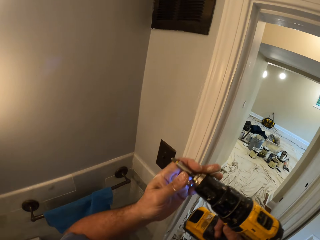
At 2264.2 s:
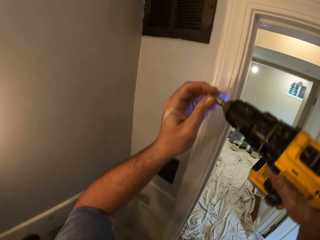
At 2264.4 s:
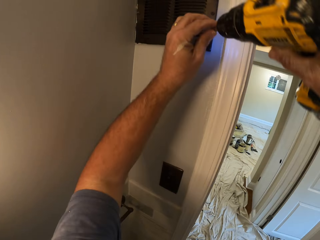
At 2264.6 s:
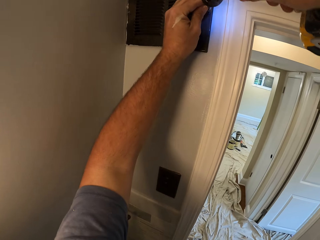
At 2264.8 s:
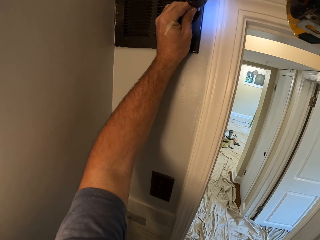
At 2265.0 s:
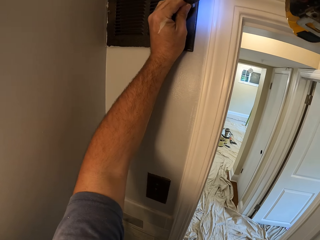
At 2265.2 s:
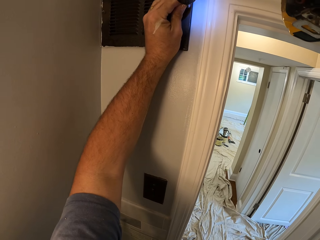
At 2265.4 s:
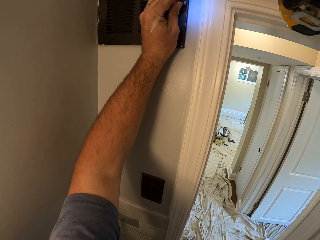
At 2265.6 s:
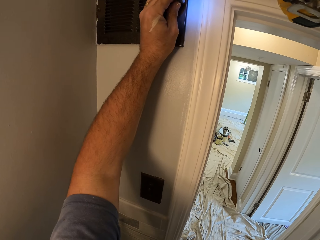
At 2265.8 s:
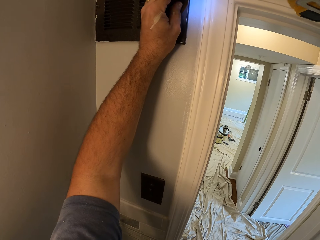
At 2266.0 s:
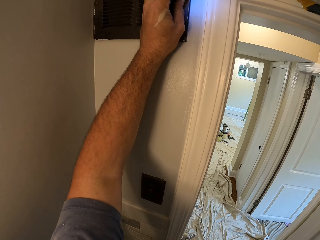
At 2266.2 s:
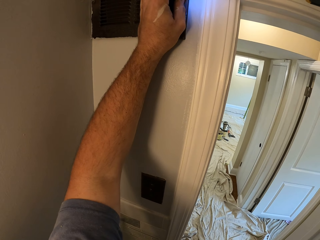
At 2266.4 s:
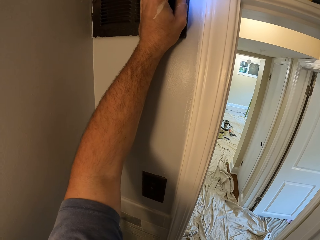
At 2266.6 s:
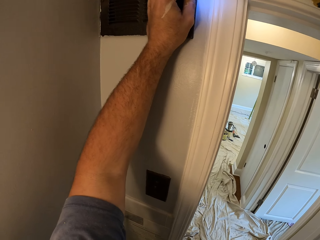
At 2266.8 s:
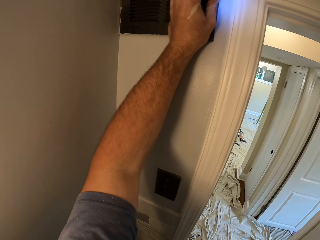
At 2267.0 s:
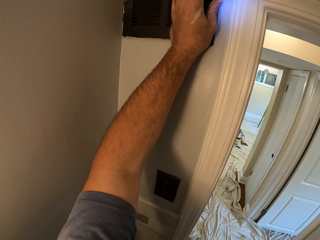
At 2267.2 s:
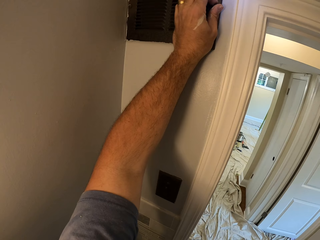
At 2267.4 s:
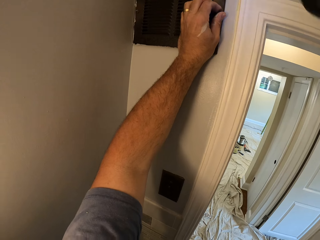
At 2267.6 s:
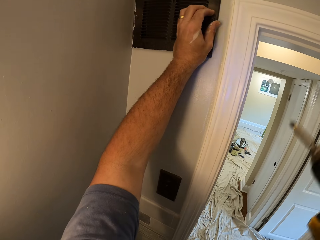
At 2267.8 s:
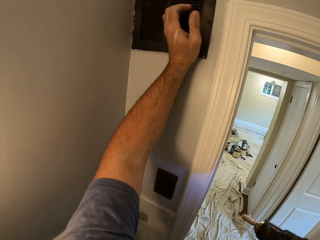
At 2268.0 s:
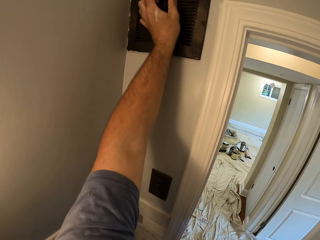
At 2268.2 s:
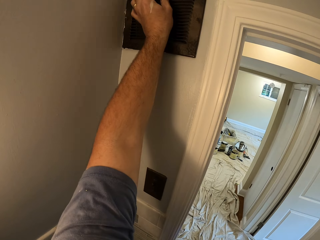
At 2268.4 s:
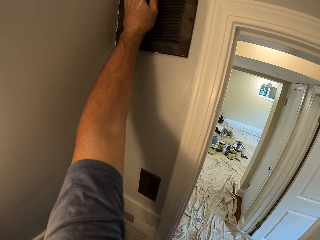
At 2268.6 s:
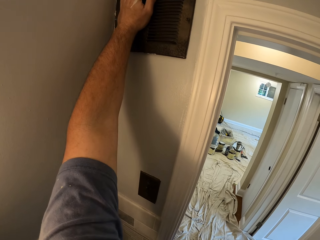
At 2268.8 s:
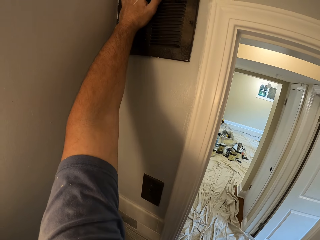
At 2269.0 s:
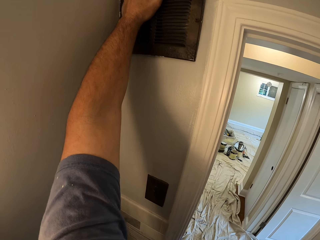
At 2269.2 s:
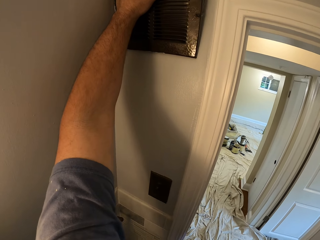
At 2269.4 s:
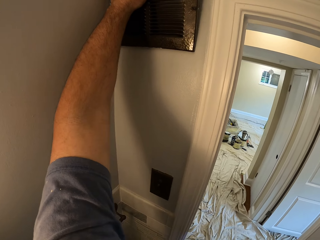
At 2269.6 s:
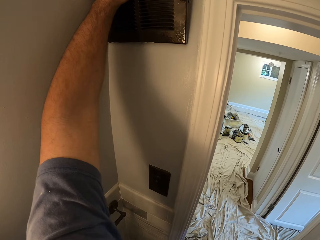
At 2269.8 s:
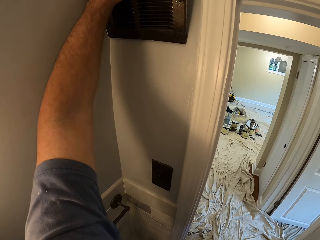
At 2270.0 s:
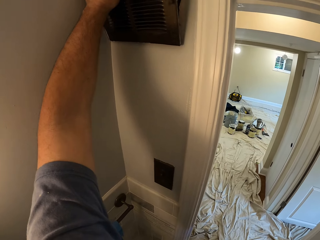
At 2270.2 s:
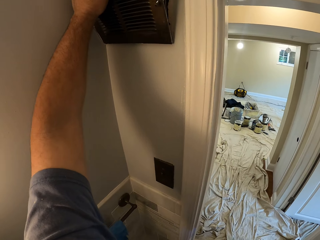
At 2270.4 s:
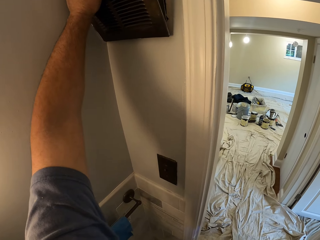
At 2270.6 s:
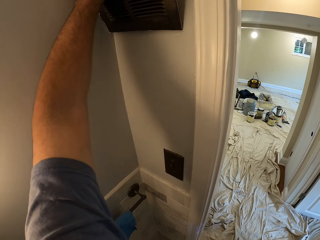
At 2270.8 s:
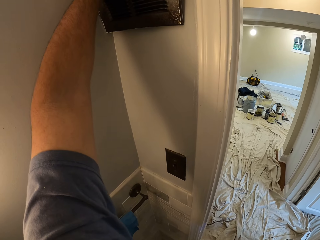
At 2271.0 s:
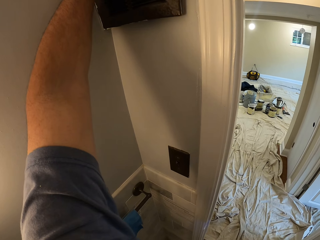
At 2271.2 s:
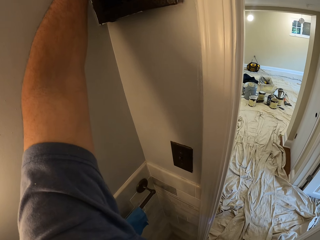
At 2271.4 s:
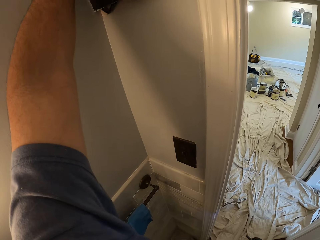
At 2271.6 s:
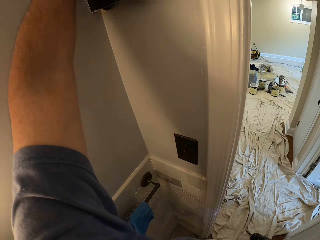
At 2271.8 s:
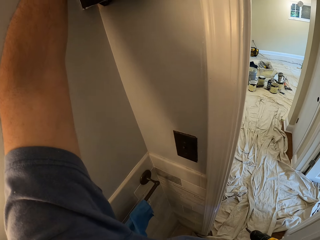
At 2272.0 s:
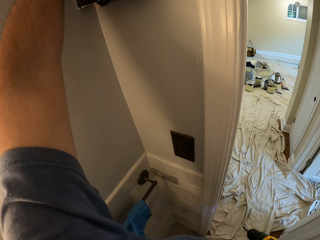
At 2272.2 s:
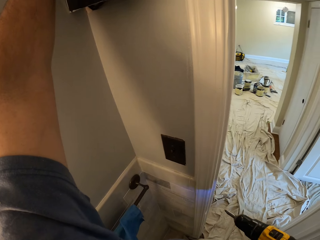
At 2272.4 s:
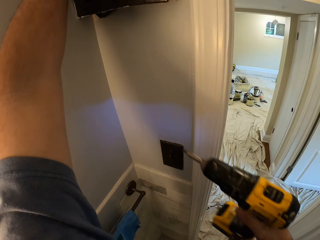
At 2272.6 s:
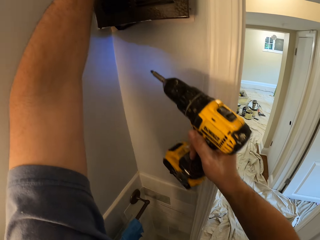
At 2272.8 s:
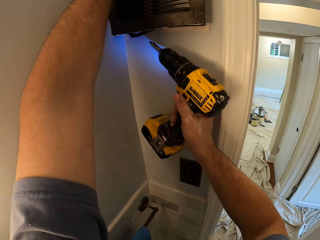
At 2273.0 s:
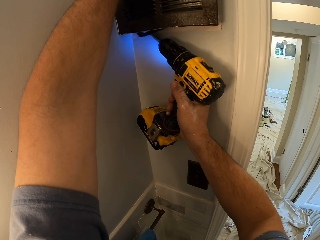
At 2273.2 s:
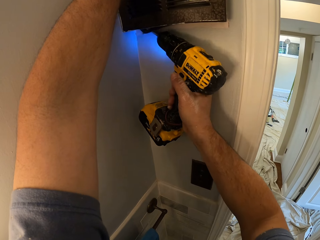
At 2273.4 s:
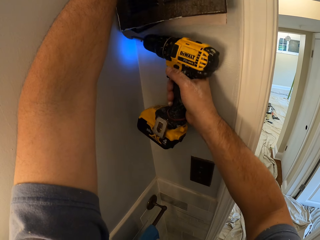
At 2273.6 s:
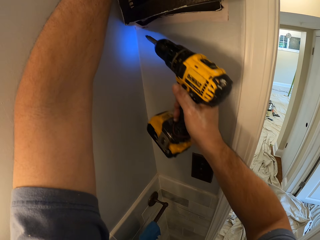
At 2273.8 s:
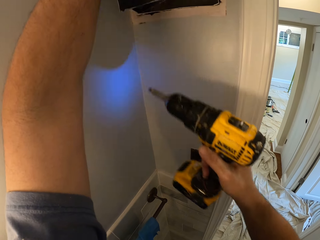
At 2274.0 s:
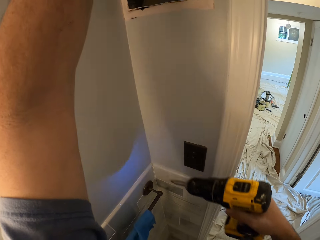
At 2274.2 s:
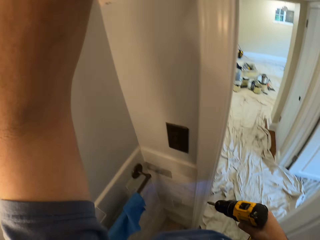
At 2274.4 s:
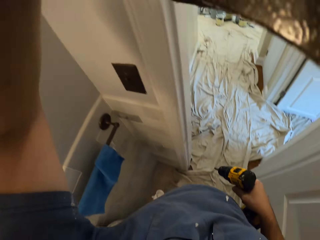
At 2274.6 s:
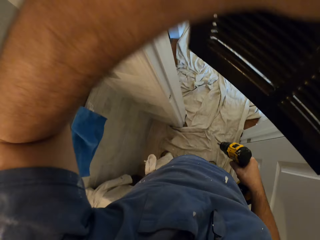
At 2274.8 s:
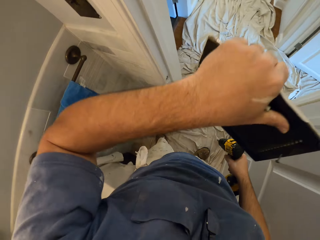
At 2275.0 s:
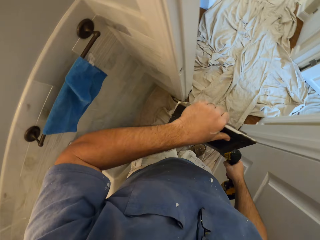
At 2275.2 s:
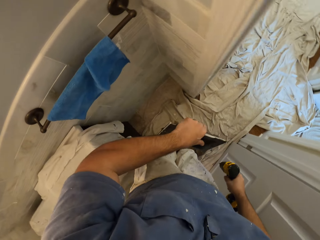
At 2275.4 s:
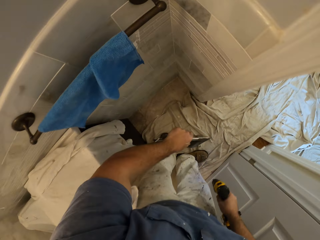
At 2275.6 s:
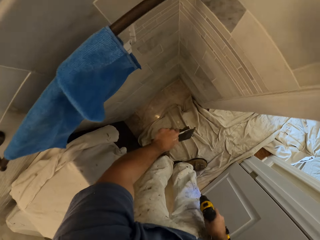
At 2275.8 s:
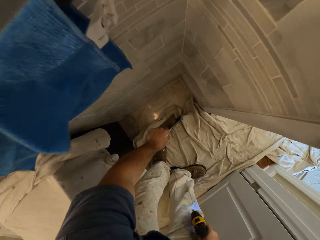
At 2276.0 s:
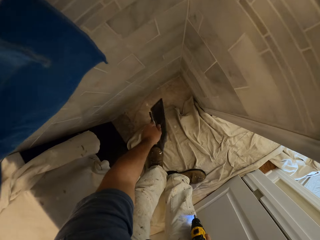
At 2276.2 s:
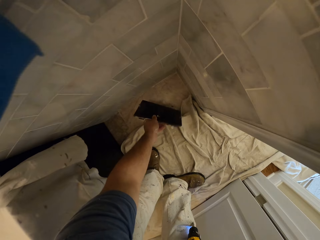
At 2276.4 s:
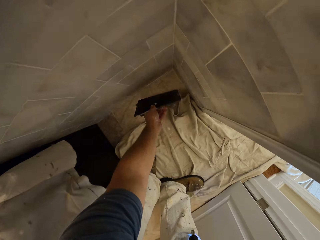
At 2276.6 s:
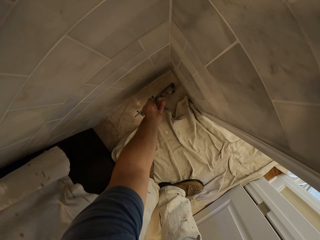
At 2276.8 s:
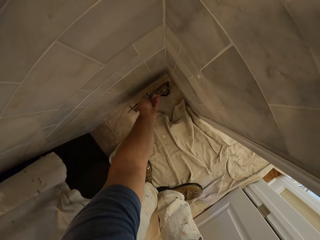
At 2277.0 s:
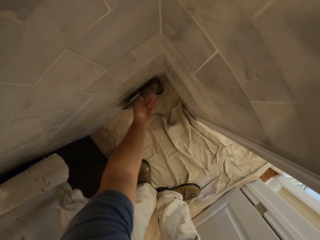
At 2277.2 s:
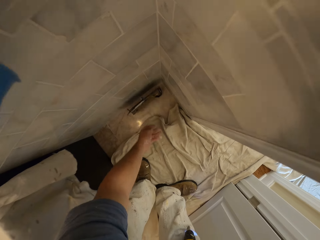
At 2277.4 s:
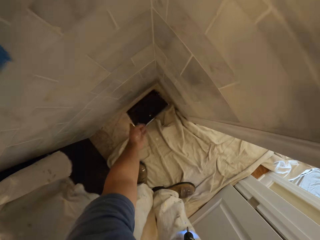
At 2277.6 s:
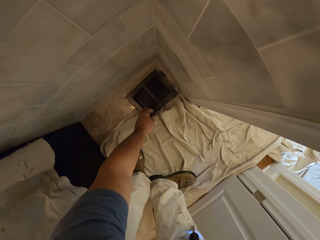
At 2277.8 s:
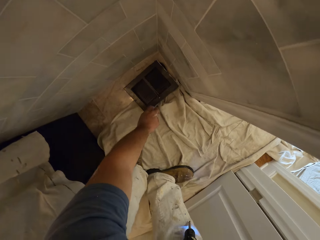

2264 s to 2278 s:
The camera wearer unscrews a screw on the vent with his left hand. He drills the socket breaker. He stops to drill. He removes the vent cover from the wall with his left hand. He detaches the vent cover from the wall with the hand drill. He drops the vent cover on the floor.

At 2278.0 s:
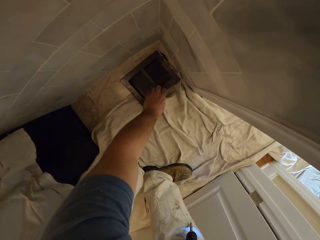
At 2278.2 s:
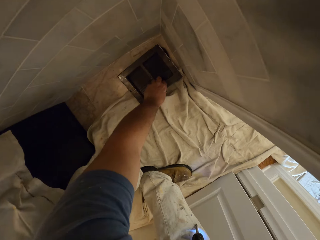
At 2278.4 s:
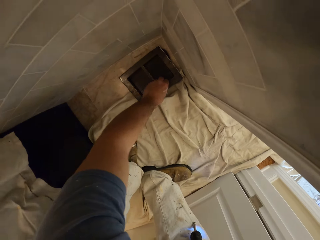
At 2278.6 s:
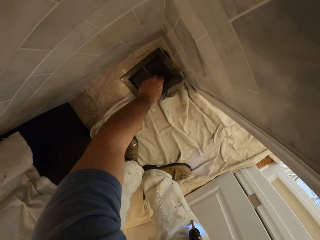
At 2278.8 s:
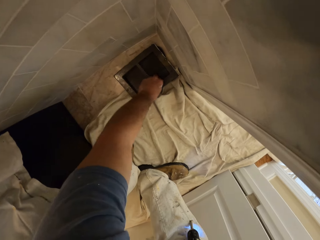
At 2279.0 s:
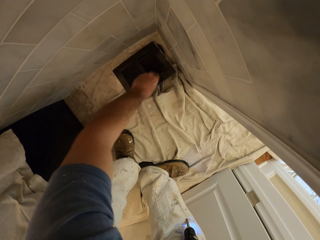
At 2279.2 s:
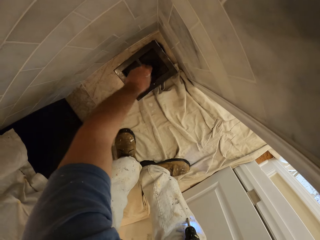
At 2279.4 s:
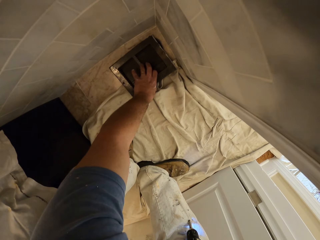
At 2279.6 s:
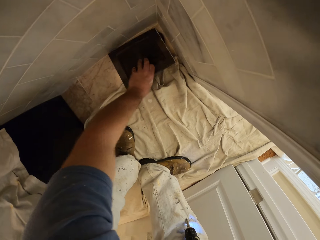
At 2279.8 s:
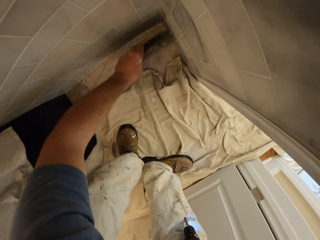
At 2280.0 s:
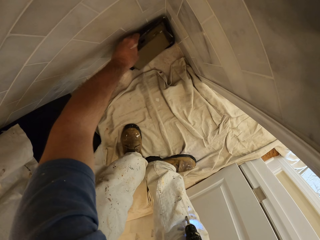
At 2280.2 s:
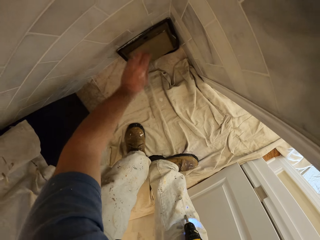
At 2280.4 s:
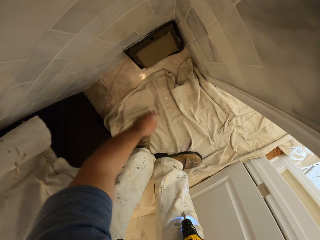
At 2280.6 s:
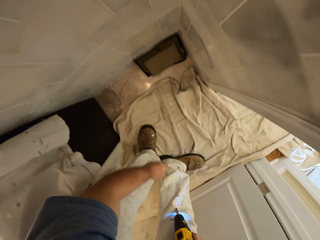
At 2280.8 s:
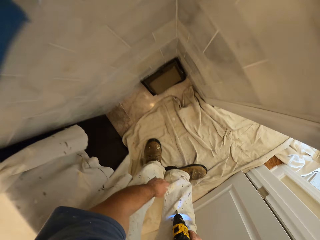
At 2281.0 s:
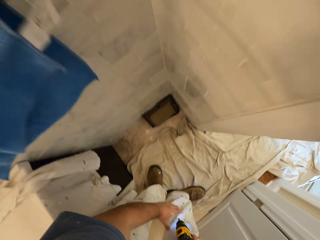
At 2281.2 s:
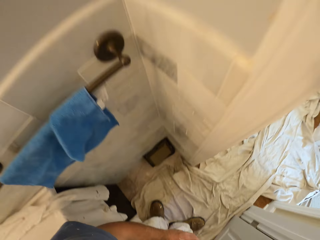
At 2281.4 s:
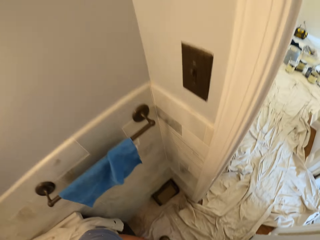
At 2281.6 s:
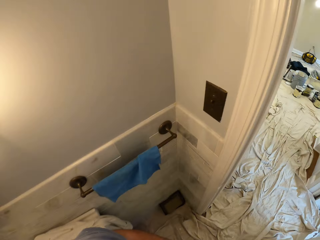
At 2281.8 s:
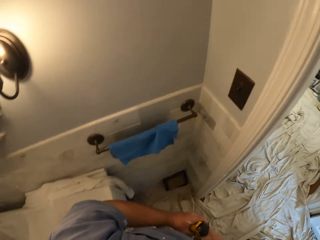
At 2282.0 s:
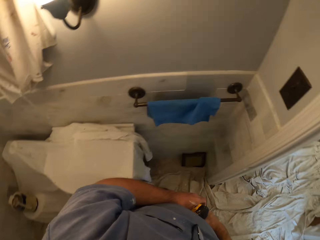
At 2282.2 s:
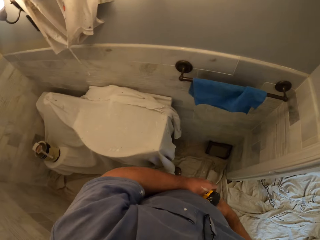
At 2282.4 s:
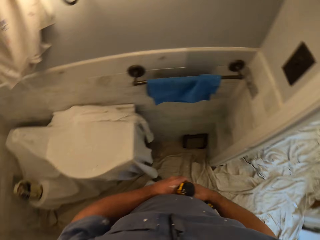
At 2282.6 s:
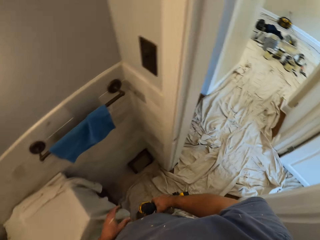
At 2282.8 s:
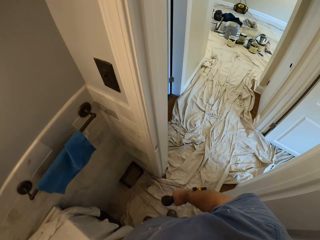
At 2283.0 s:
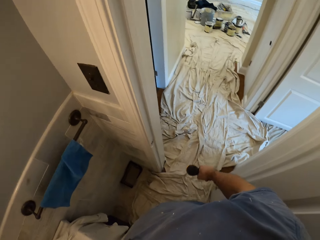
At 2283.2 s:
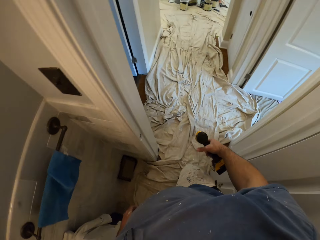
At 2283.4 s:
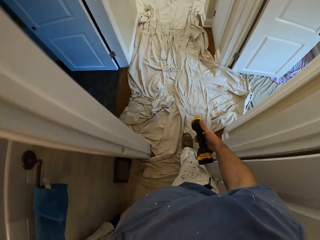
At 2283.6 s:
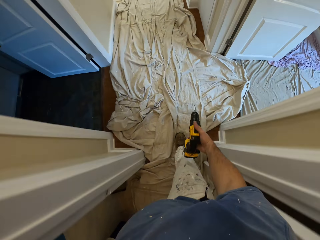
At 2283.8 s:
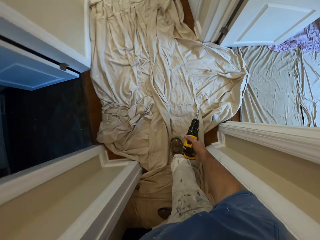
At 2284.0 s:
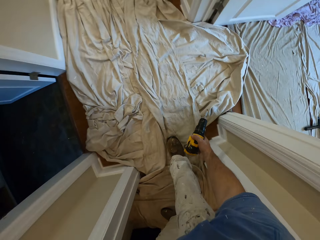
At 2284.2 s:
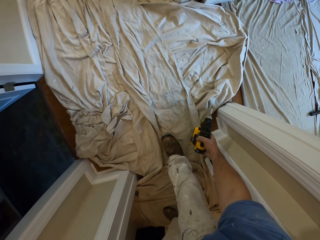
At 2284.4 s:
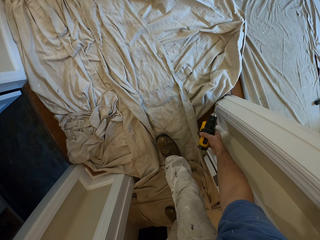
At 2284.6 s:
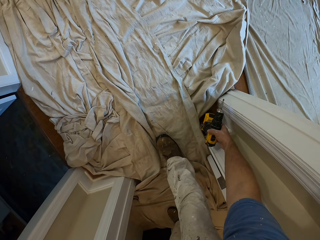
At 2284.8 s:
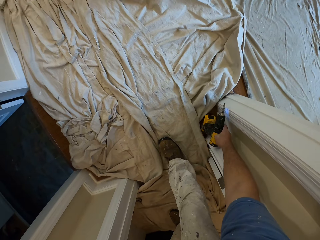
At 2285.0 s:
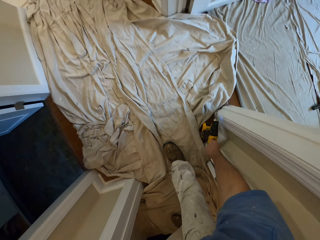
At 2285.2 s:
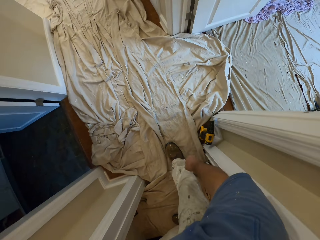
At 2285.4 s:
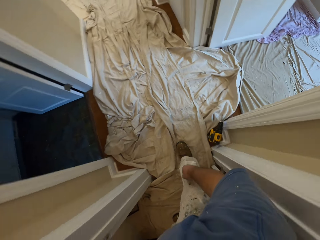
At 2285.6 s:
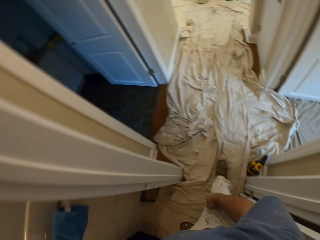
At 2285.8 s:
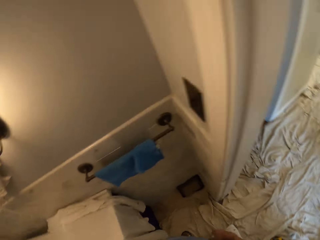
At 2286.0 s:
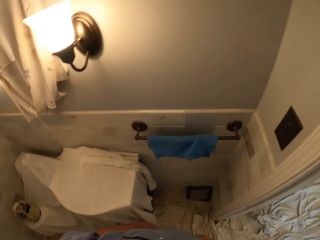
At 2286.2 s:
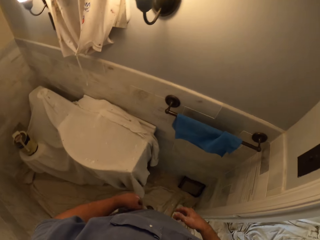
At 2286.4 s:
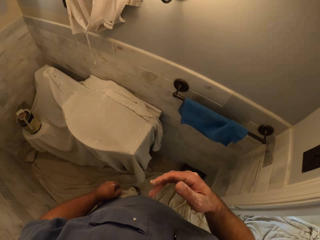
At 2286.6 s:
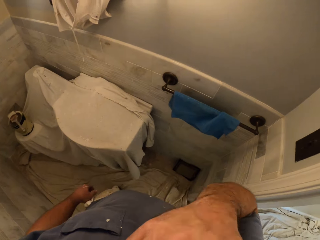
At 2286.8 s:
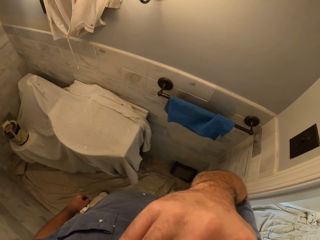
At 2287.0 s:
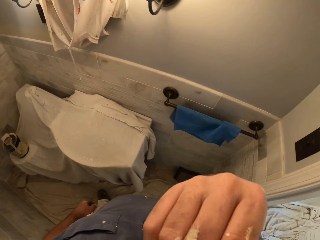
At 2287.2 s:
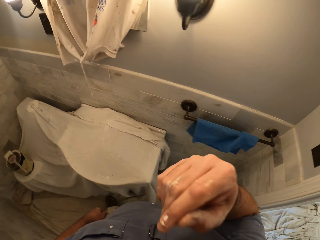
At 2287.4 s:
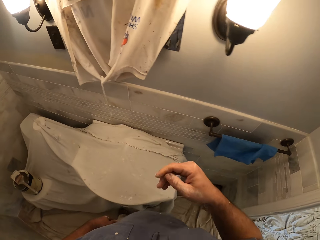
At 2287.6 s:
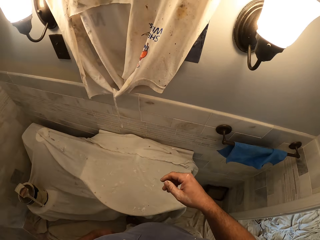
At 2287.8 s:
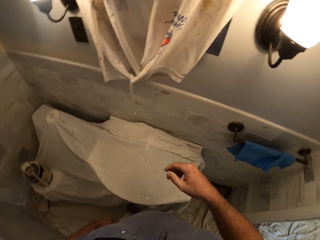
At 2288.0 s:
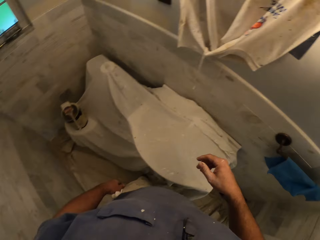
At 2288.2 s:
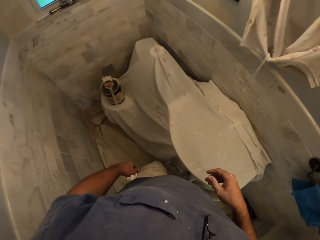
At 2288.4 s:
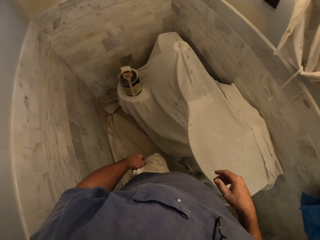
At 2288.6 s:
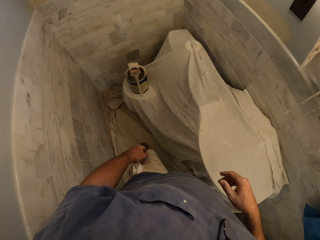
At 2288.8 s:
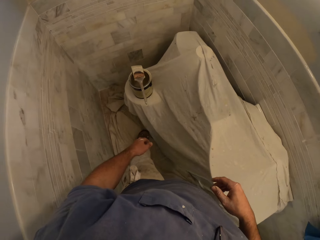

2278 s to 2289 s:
The camera wearer adjusts the vent cover on the floor with his left hand. He leans the socket breaker on the wall. He walks around the room. He drops the hand drill outside the room with his right hand. He walks around the room. He touches his body with his right hand.
